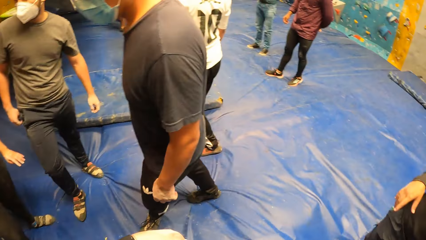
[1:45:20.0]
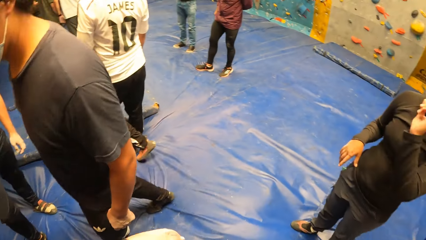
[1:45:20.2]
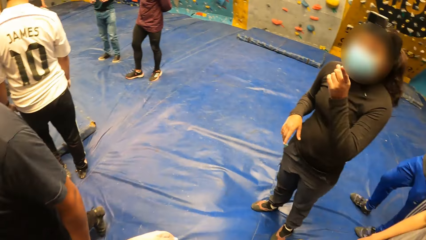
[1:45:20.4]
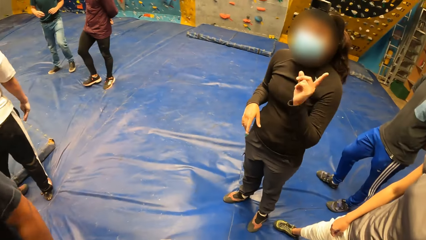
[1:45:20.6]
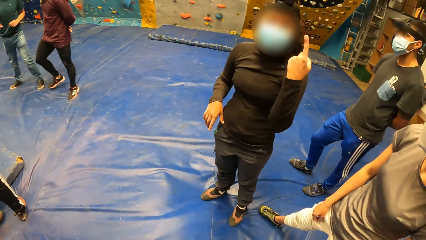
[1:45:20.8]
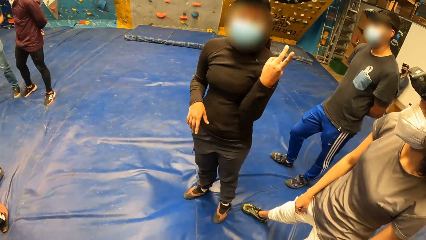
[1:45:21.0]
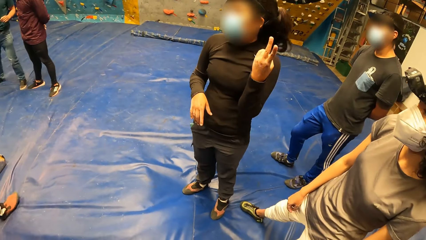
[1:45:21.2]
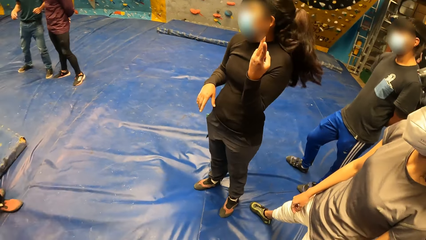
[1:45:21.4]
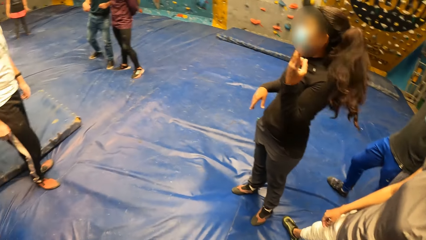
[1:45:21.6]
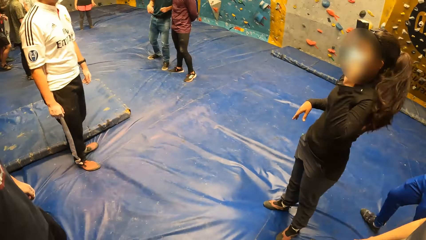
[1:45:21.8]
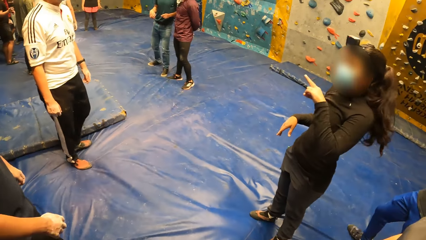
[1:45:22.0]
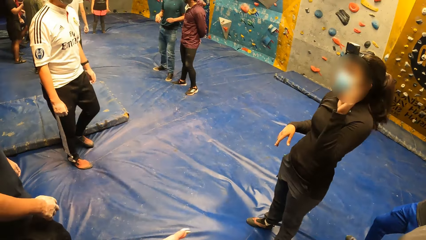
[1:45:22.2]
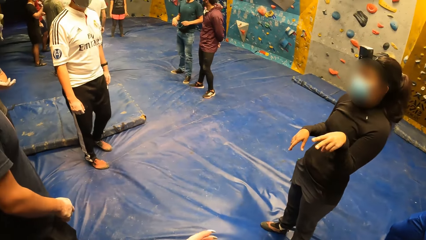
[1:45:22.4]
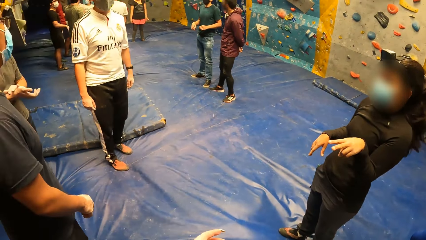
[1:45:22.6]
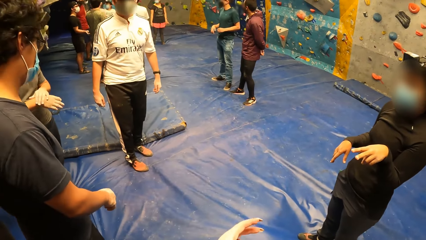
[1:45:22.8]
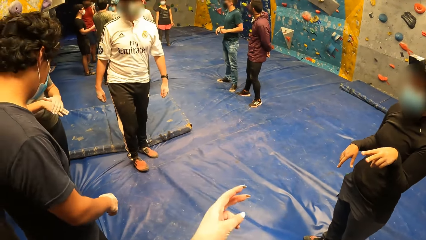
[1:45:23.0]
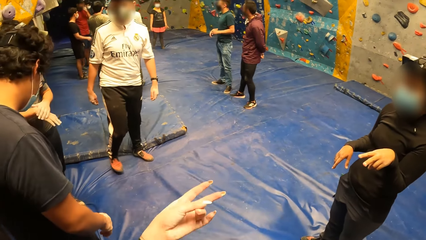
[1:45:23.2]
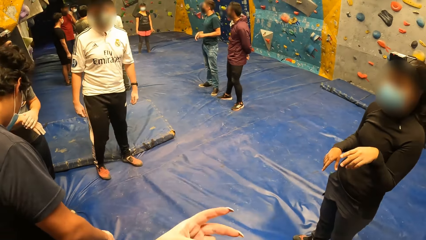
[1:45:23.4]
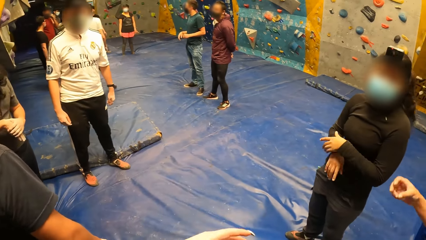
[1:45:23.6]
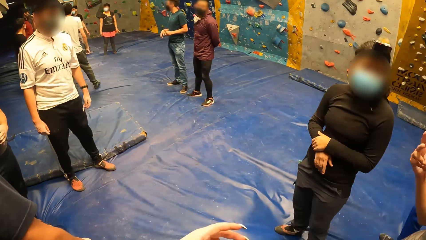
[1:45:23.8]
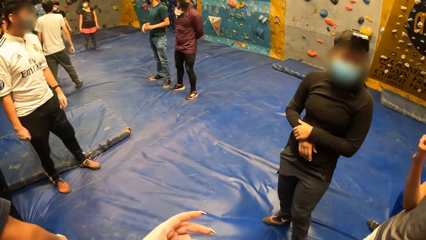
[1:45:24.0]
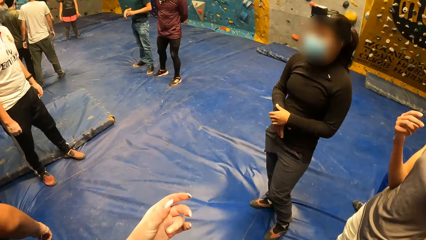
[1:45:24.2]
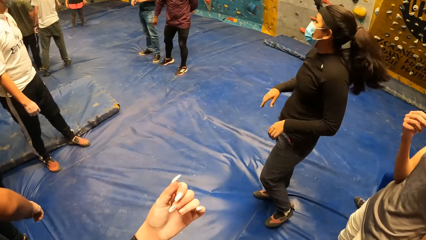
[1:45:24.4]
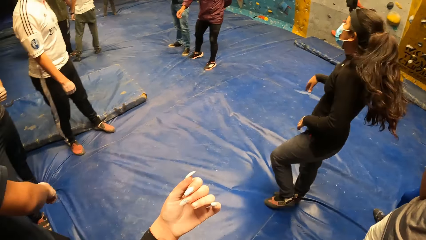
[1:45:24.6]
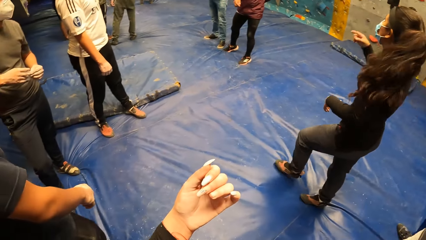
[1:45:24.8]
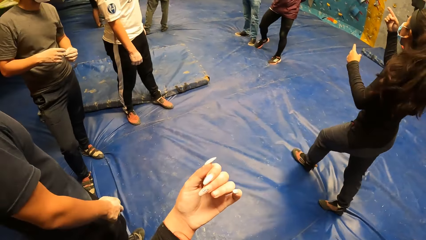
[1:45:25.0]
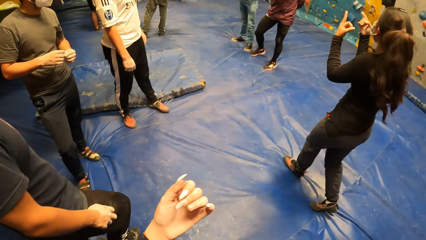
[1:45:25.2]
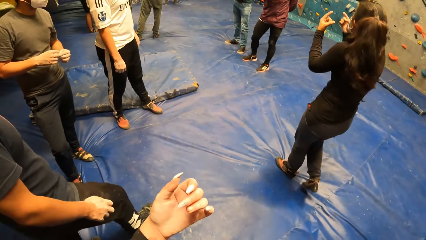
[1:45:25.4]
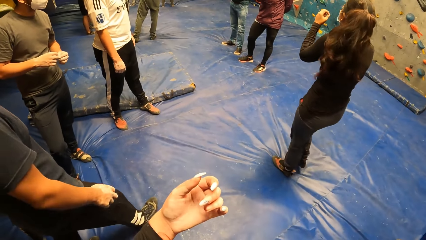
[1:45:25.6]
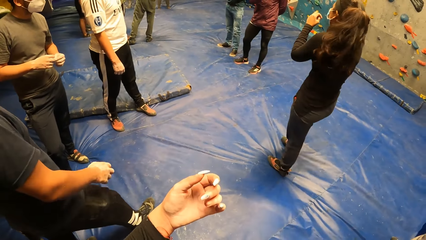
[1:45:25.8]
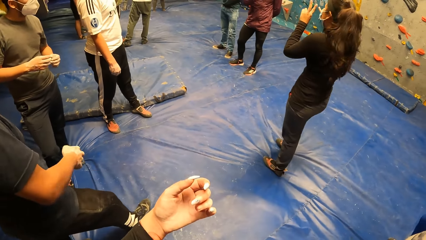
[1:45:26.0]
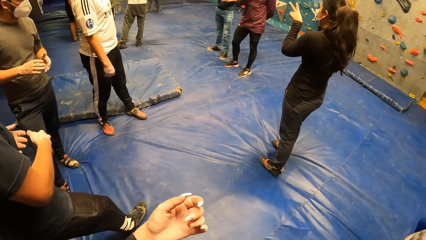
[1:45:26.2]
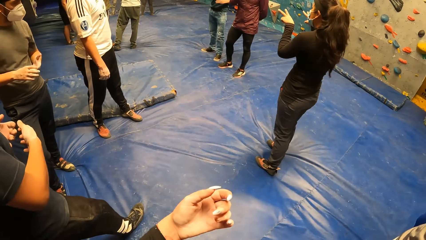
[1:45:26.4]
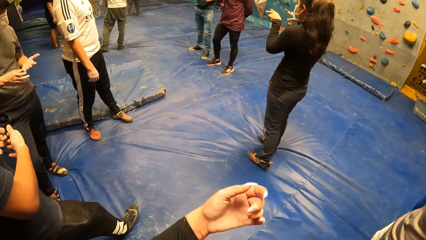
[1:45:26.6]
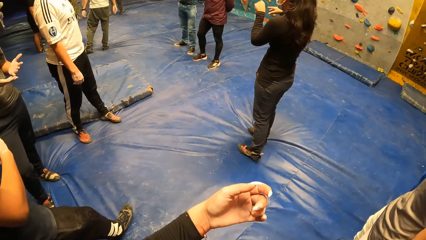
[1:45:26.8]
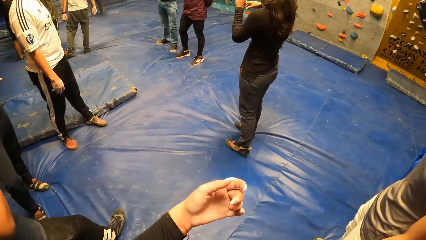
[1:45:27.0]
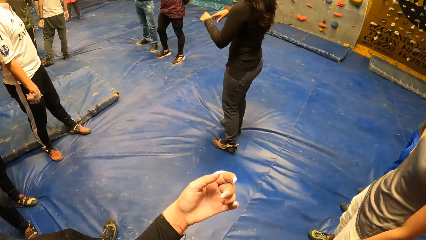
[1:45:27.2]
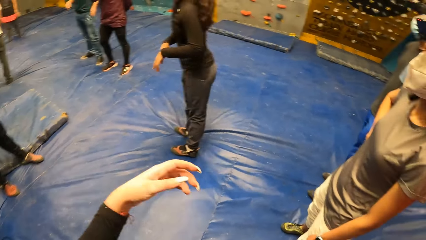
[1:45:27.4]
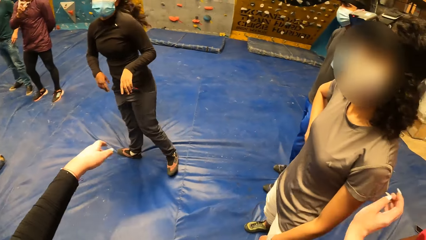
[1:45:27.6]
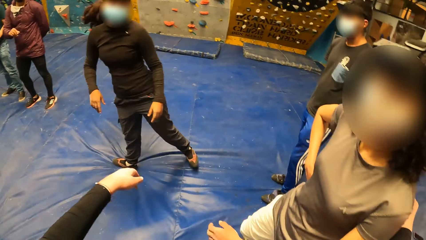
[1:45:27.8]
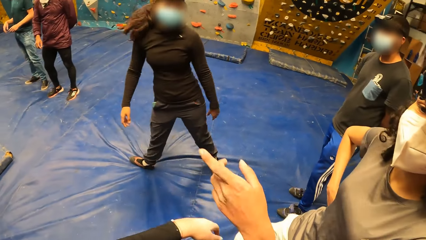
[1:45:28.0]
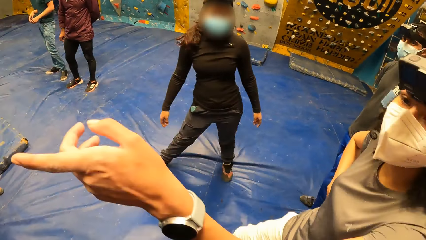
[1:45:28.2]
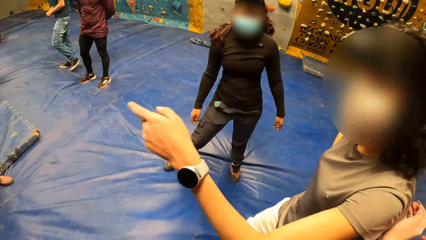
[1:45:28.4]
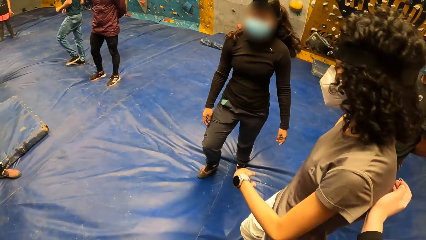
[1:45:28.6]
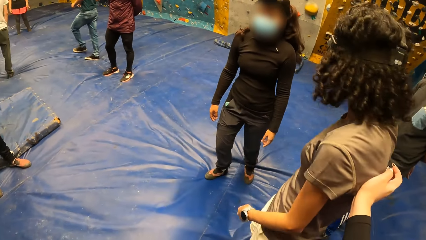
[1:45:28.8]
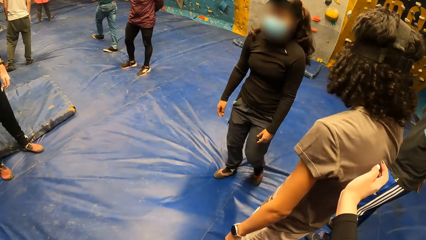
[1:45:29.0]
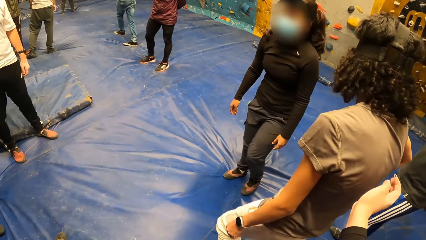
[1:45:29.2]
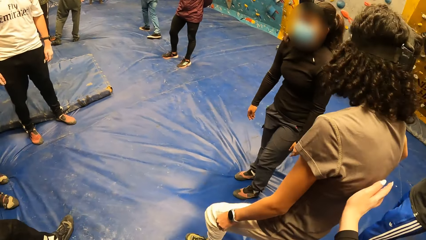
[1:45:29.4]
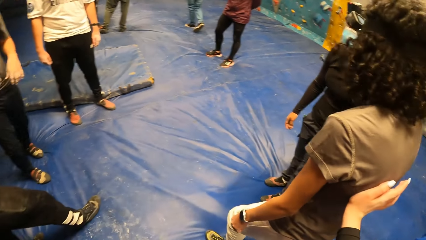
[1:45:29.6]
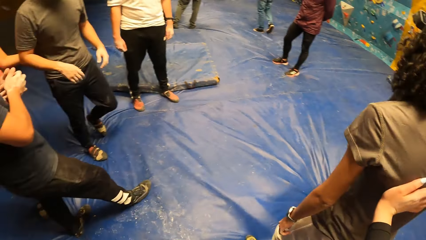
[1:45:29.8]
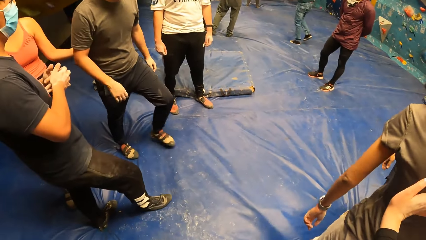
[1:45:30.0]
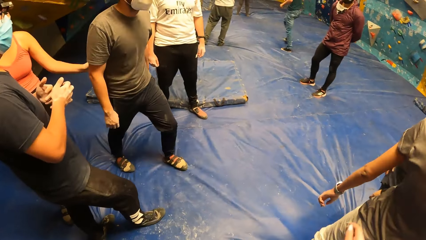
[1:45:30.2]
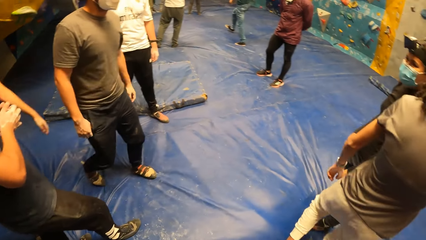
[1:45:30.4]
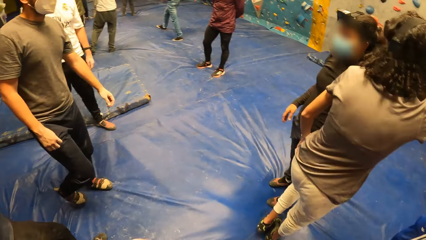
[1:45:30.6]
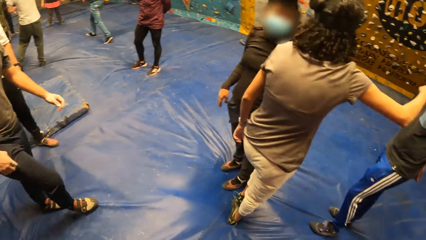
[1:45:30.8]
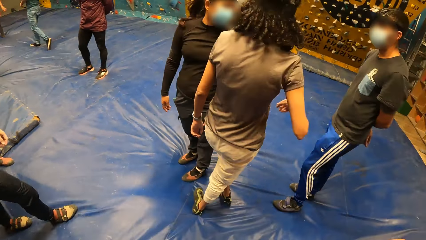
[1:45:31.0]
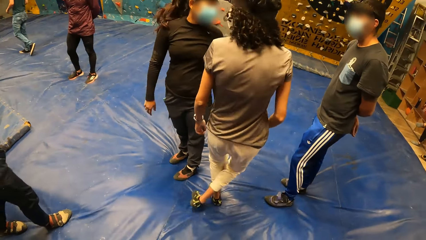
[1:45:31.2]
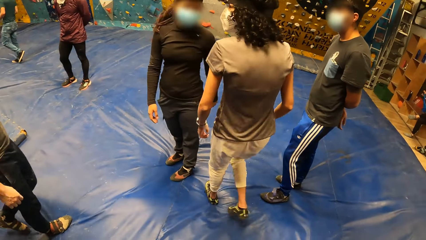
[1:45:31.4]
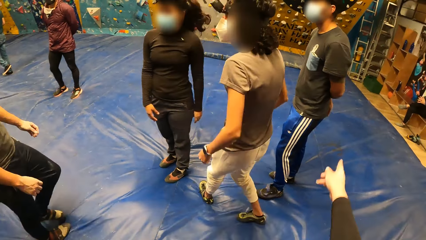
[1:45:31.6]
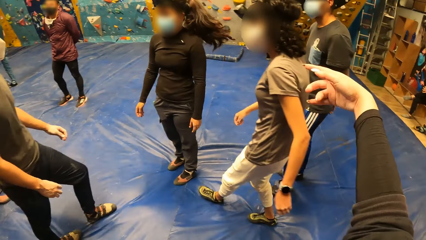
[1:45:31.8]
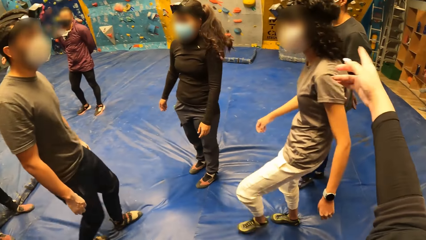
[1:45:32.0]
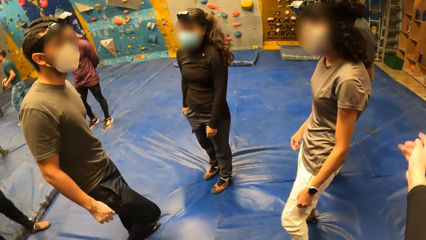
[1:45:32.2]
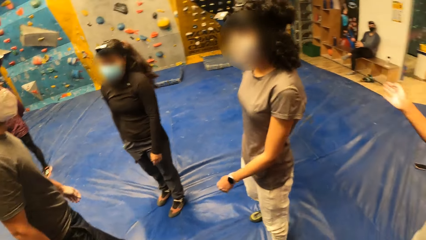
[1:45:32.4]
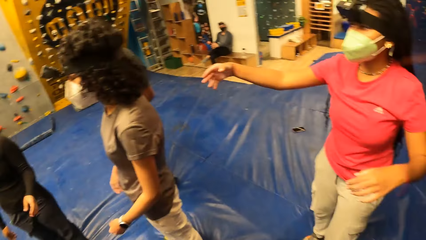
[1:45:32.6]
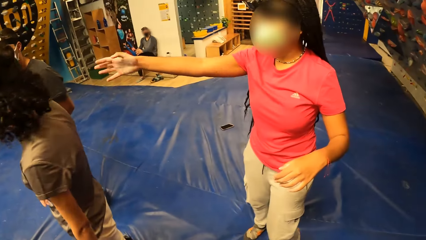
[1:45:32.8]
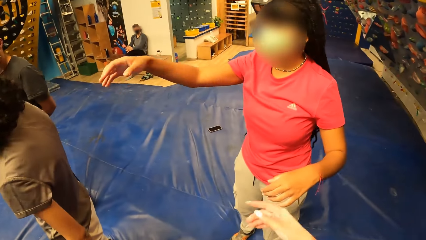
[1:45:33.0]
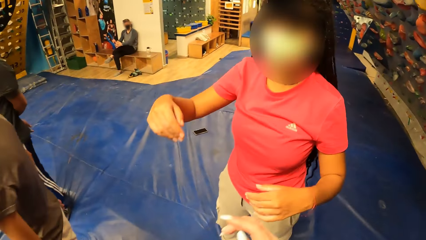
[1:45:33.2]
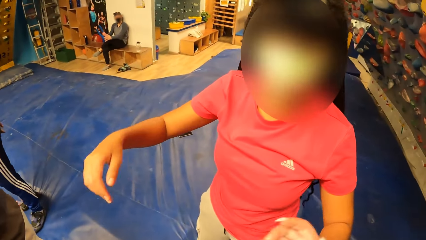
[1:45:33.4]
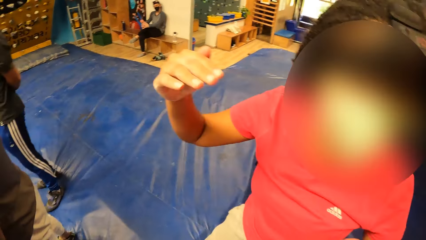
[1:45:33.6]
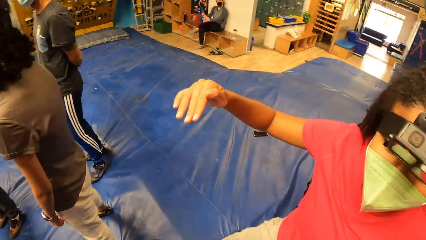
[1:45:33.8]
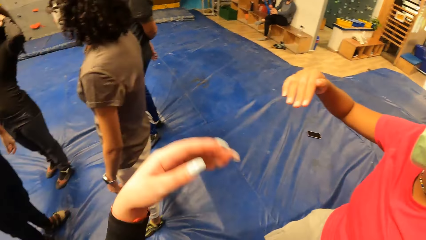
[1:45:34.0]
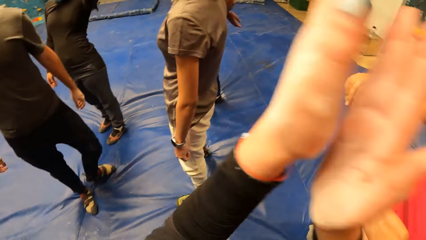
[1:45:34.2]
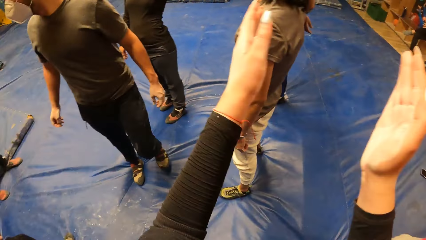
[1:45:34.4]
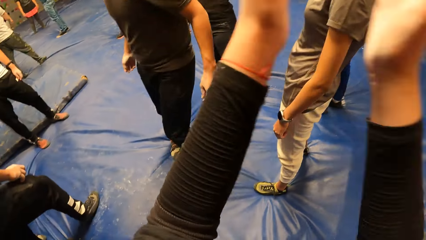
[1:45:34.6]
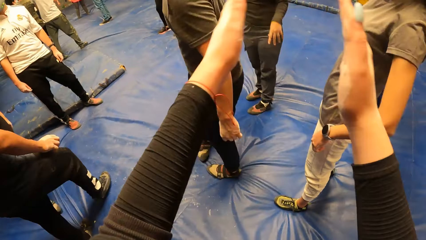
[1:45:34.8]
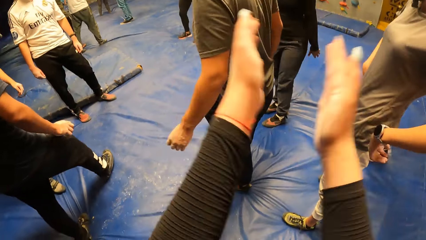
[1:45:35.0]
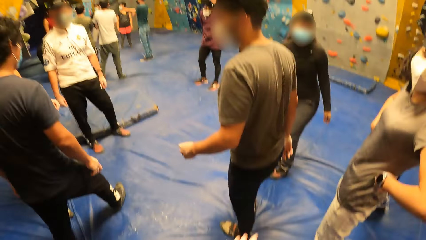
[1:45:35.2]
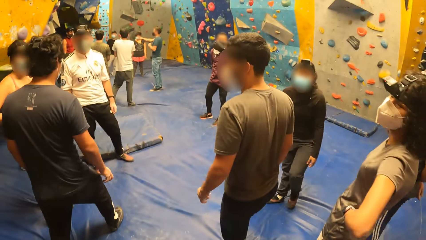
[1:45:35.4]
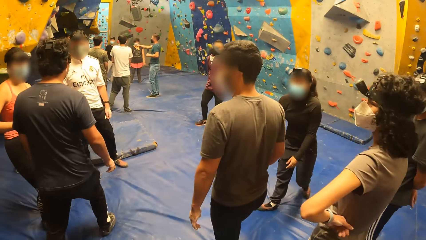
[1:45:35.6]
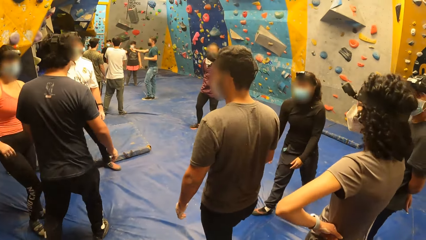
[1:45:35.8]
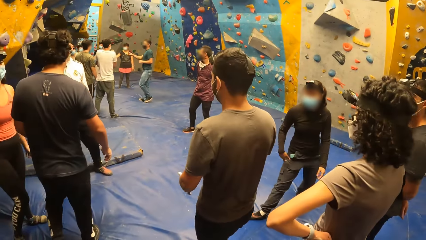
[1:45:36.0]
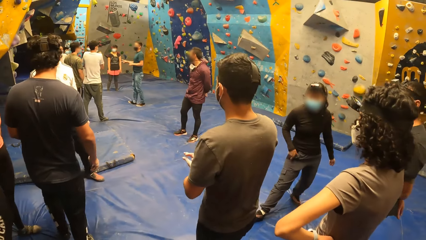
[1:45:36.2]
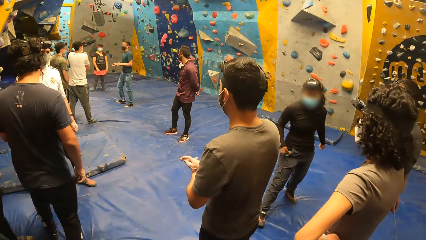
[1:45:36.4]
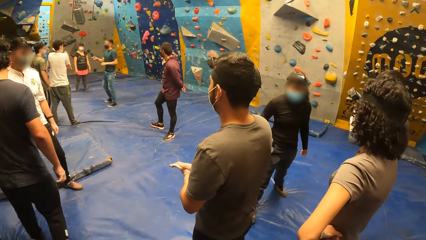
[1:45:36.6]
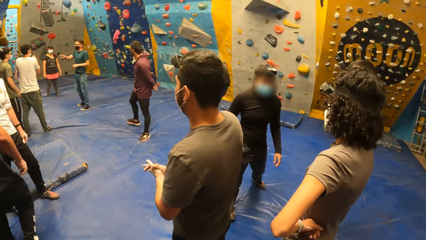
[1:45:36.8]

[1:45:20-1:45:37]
The camera wearer looks around the room. She talks to a person. She touches a girl with her right hand. She talks with another person. She claps her hands.
